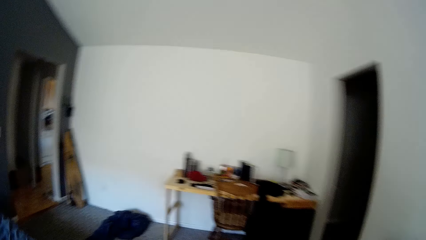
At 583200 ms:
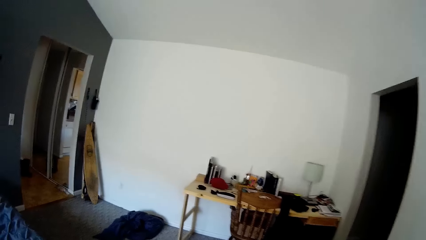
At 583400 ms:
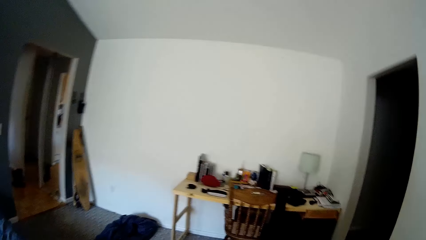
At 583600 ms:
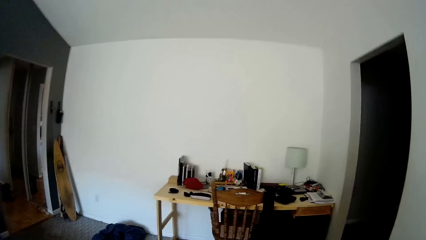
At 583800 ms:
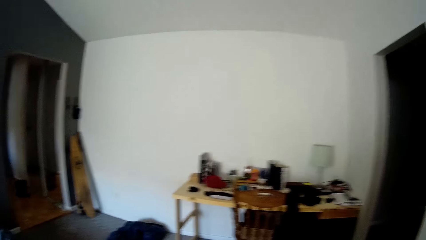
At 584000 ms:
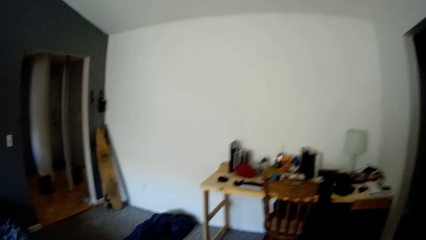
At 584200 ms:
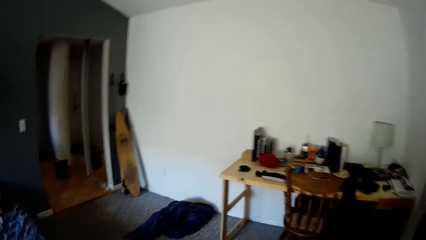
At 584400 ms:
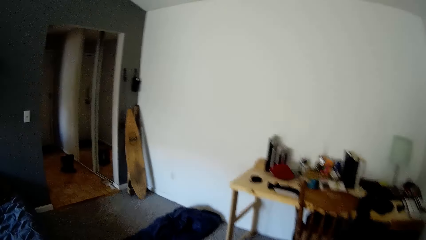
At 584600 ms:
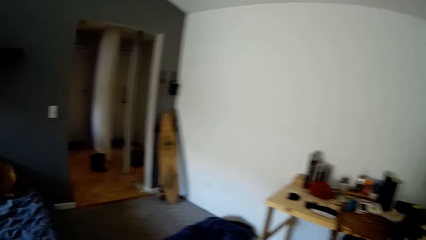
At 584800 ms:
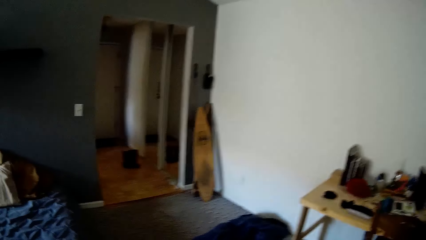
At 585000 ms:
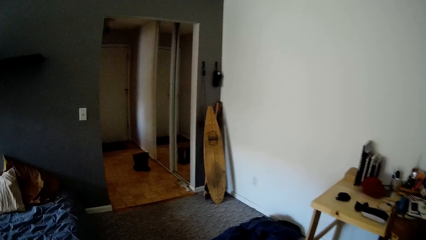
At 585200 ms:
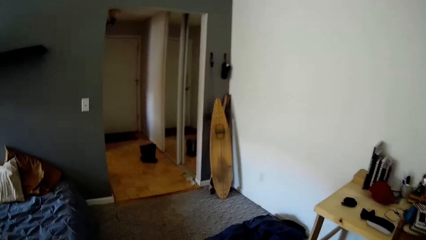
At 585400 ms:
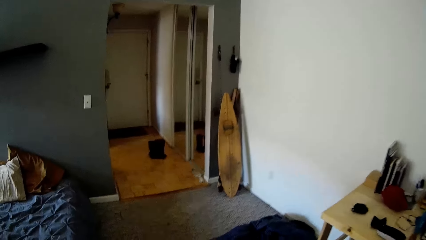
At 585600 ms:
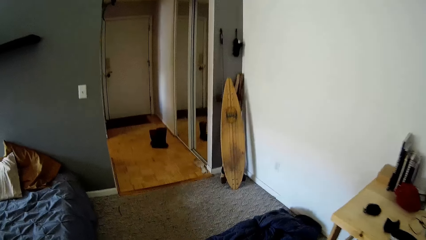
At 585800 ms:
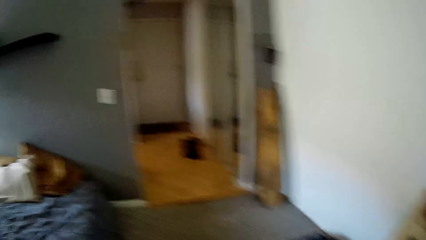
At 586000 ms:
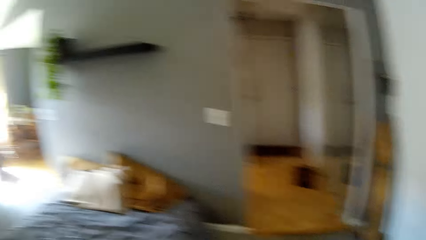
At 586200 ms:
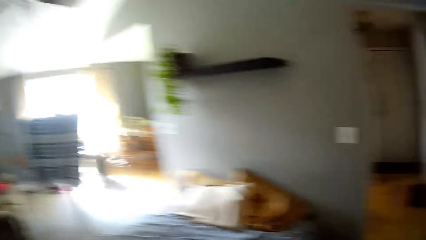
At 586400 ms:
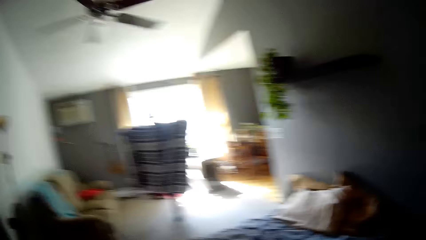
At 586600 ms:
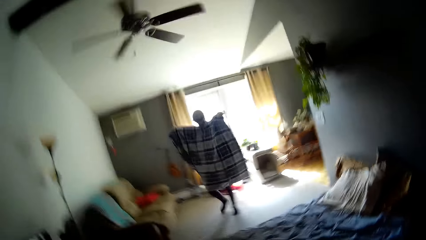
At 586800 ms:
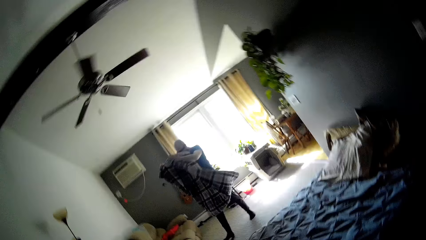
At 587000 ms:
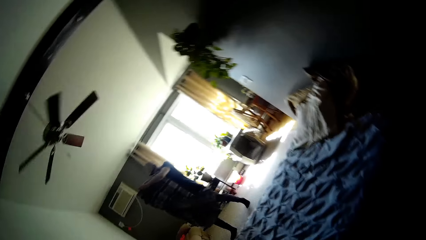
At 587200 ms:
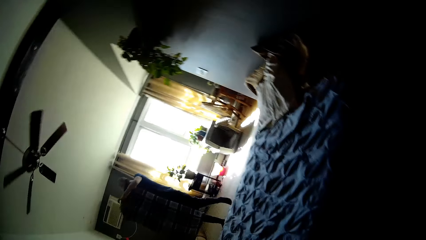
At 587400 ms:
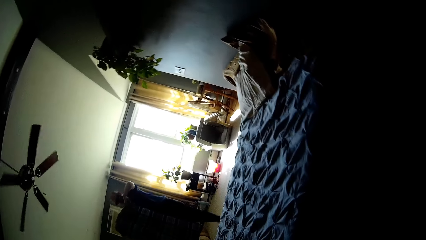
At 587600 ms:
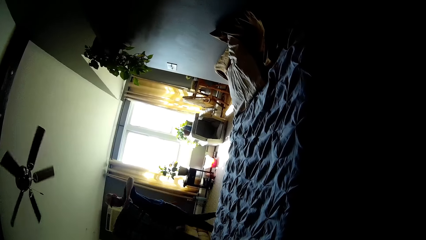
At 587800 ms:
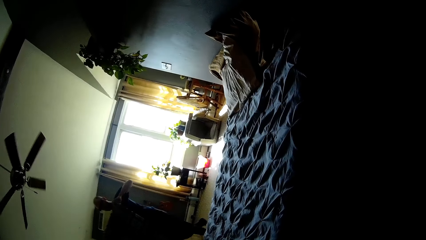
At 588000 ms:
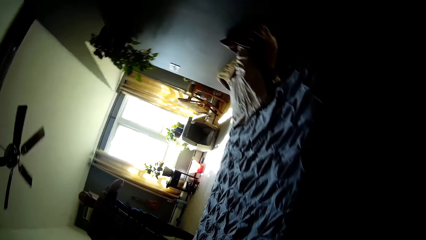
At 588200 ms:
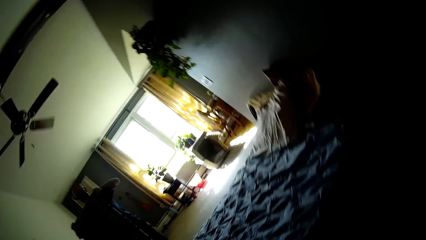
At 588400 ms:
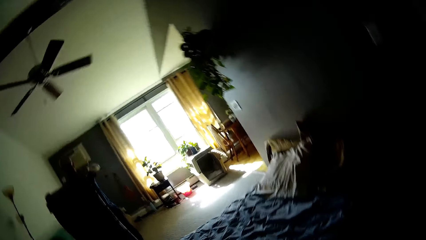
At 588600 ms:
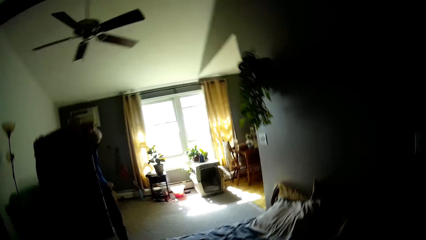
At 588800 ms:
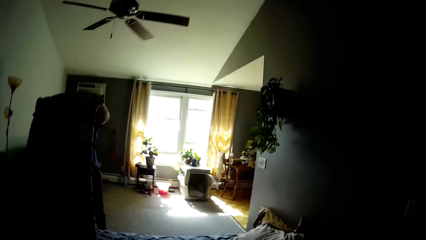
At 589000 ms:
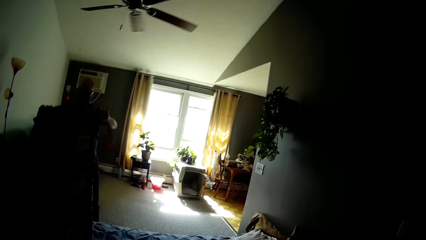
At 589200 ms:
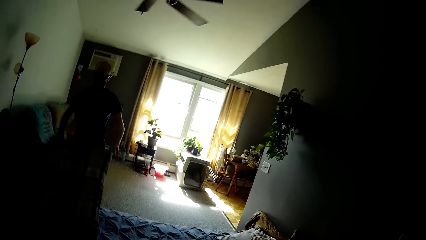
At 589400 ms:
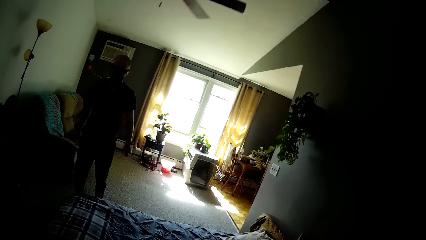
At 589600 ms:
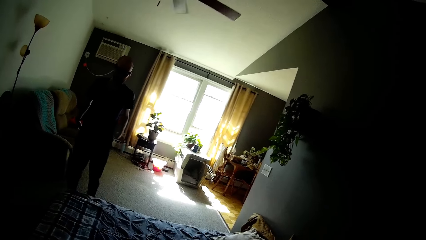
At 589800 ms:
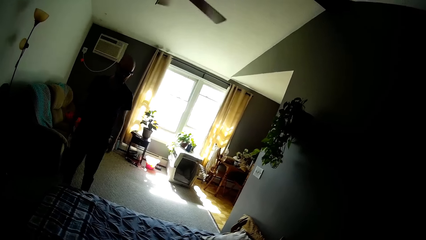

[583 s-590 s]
The camera wearer walks in the room. The man folds the blanket with both hands. The man spreads the blanket on the bed with both hands.

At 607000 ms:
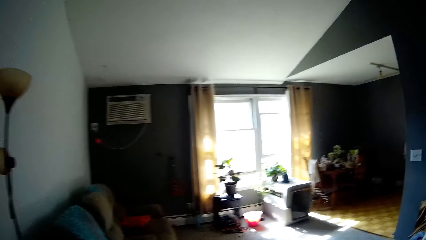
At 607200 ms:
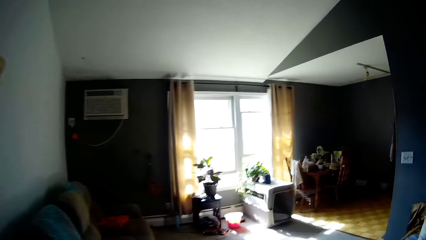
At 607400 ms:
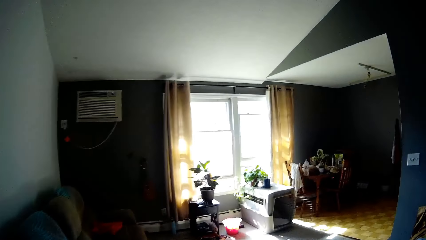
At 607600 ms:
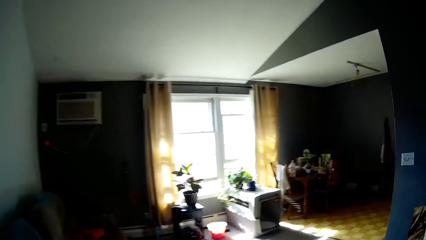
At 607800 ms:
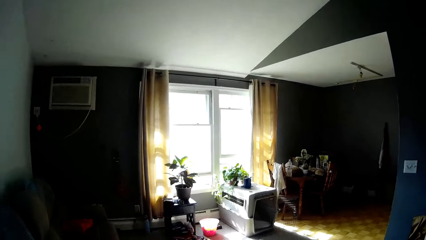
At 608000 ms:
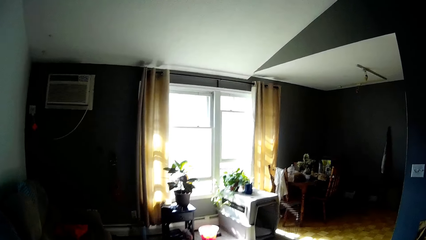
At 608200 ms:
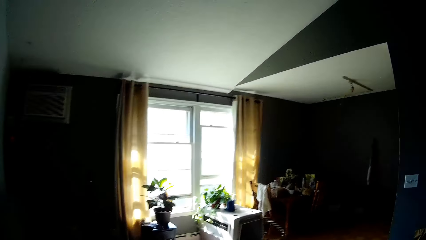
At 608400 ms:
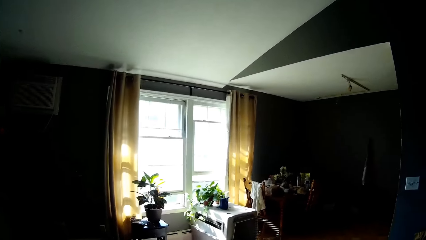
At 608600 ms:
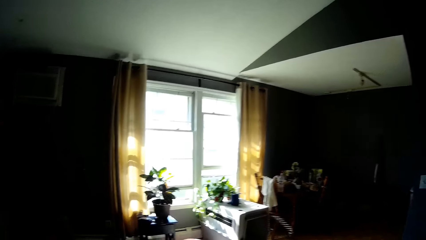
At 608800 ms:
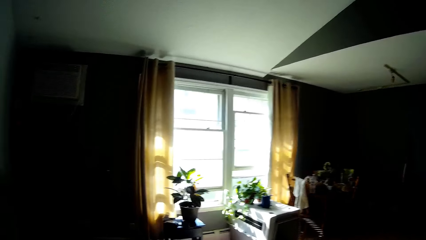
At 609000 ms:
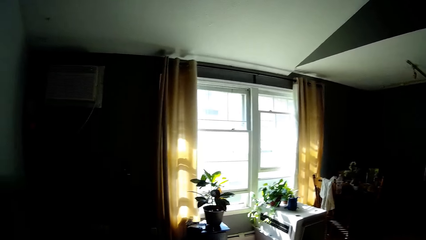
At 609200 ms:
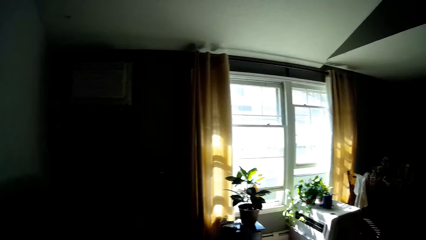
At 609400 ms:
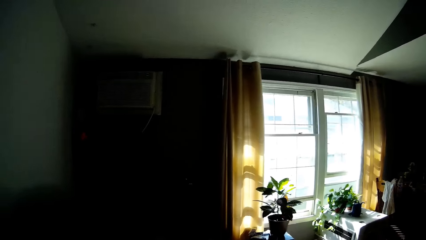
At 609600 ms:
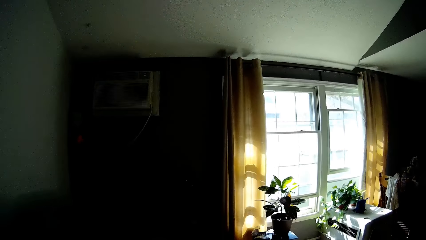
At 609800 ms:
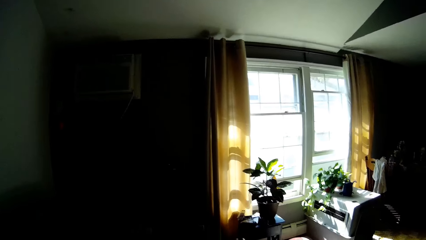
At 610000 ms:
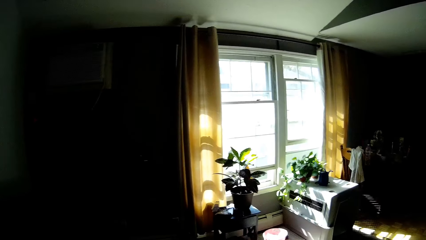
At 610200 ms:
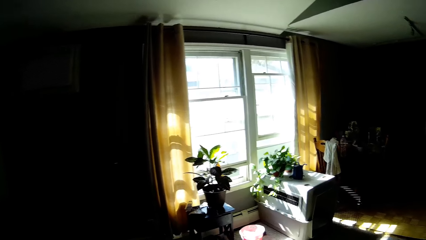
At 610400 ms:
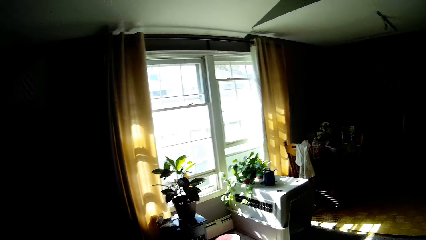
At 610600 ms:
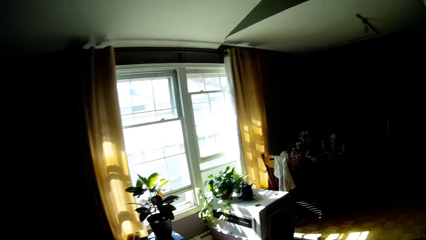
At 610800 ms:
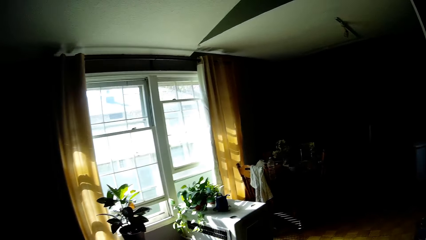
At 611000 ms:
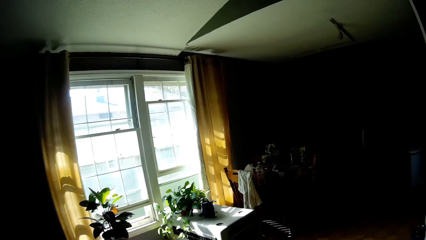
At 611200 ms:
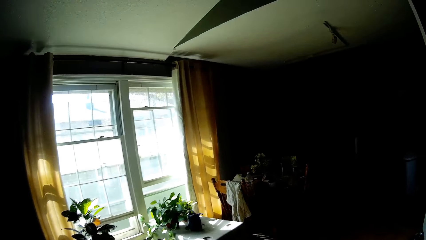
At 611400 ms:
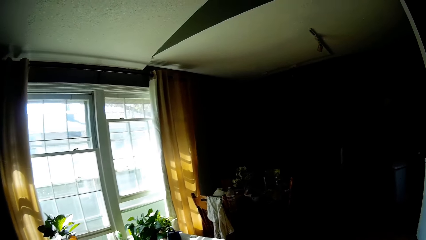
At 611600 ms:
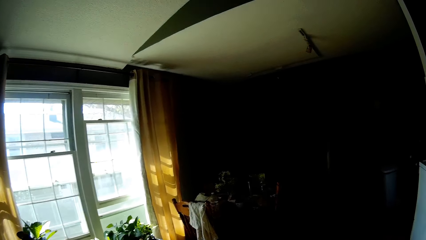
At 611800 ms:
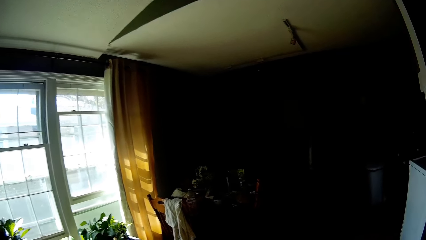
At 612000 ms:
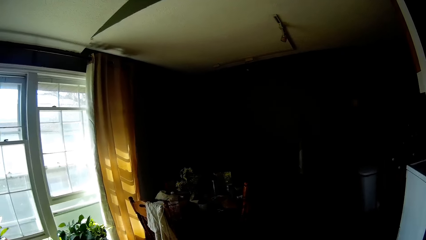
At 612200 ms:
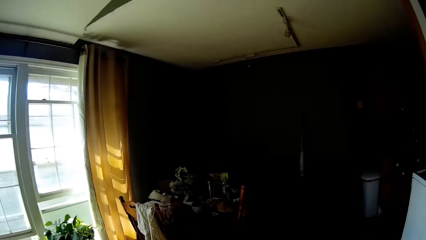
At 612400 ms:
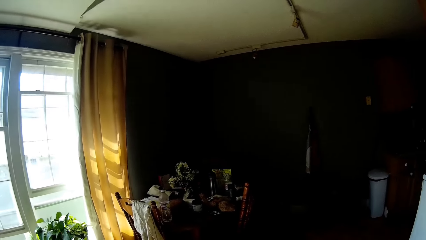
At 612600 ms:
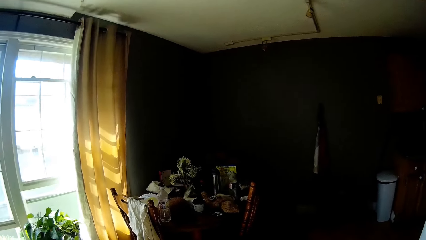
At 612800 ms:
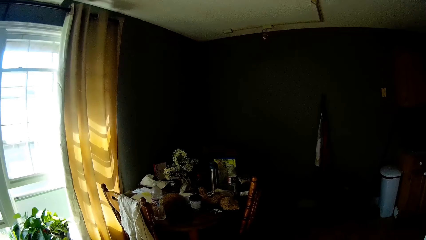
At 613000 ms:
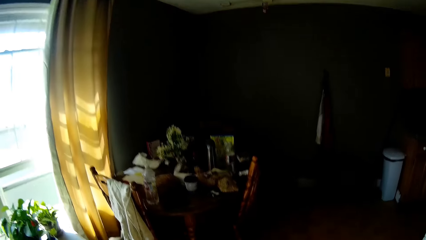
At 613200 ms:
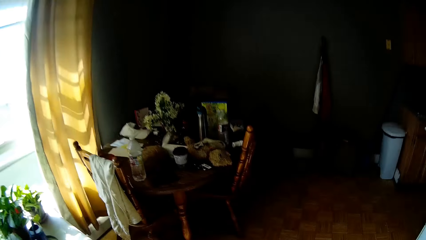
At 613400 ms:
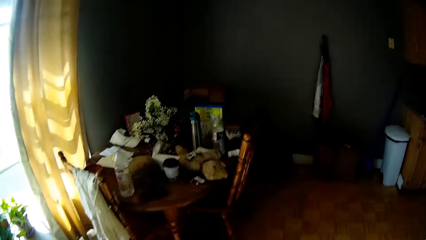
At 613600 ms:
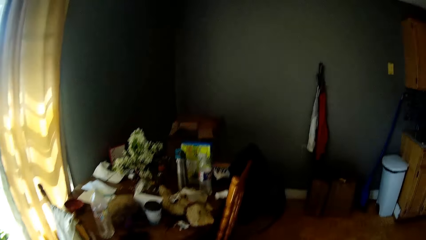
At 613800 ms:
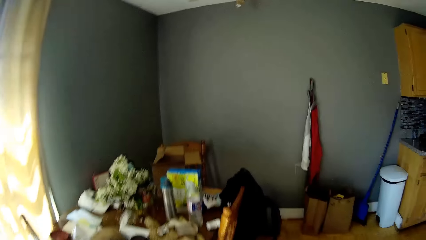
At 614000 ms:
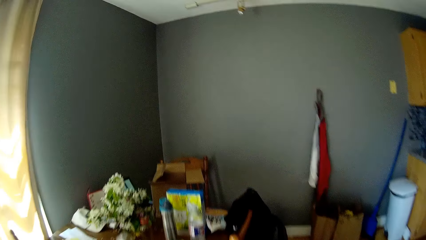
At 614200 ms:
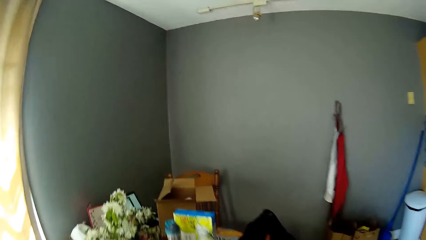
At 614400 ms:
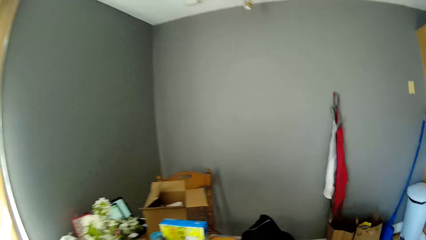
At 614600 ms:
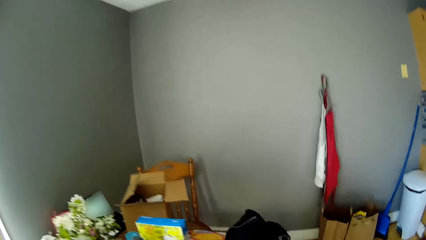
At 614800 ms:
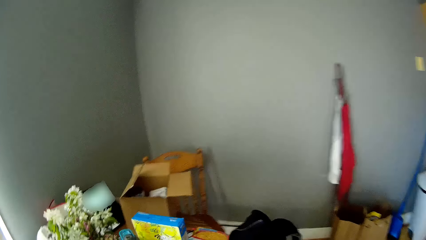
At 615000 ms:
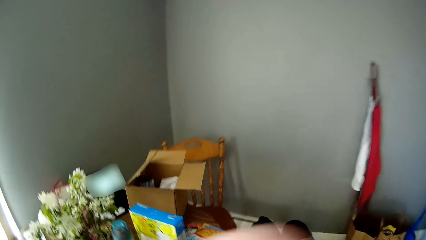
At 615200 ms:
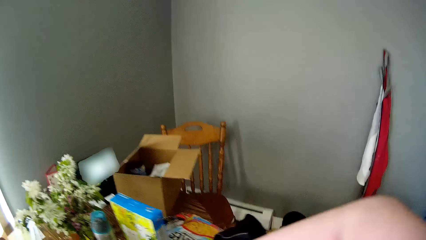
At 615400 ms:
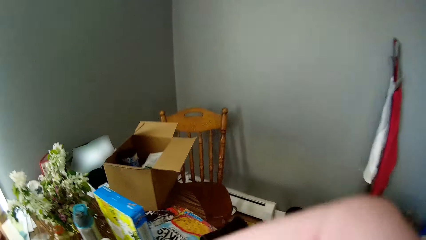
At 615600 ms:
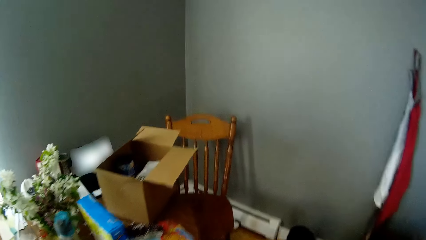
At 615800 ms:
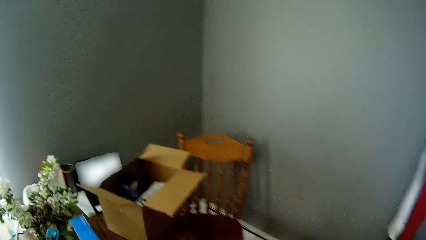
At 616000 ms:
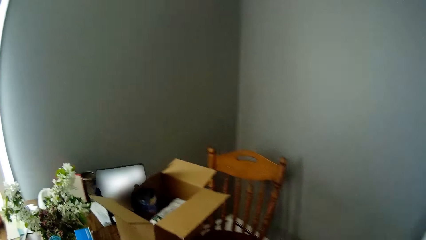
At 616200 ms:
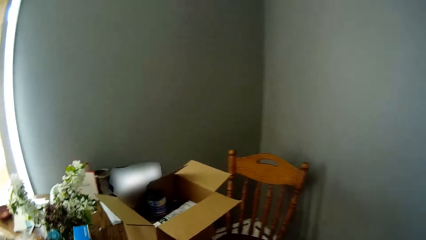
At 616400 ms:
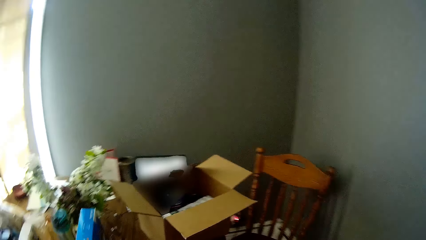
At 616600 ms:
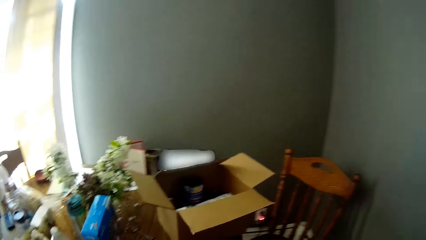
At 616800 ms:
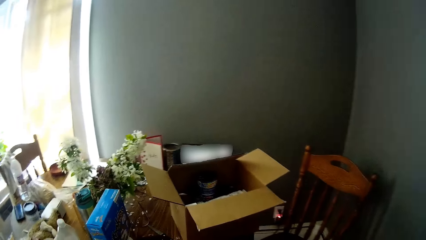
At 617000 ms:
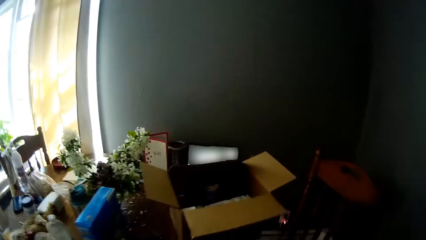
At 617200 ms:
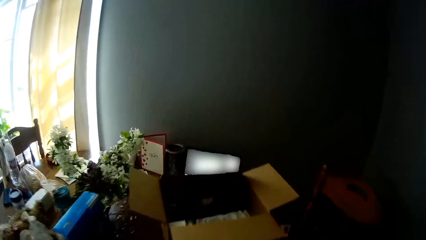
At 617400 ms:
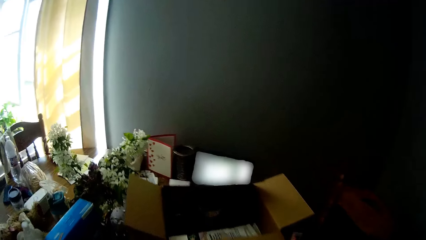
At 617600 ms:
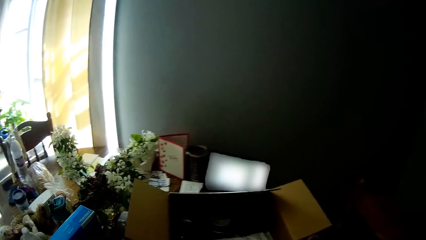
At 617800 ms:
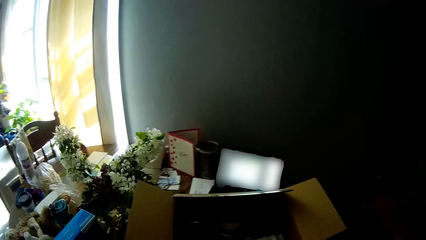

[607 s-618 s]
The camera wearer walks to a dining table.
